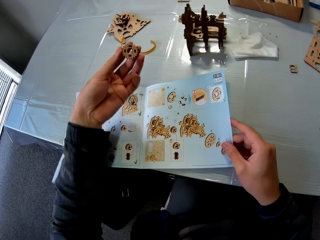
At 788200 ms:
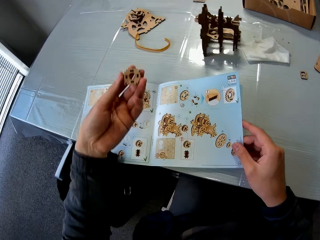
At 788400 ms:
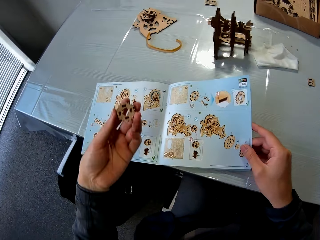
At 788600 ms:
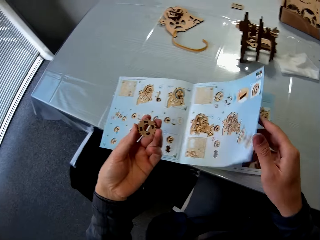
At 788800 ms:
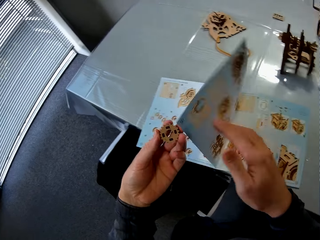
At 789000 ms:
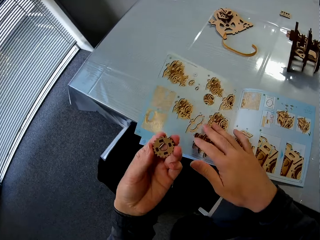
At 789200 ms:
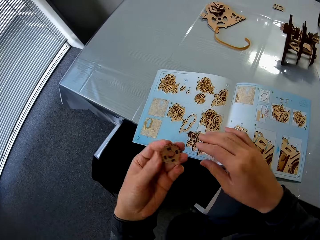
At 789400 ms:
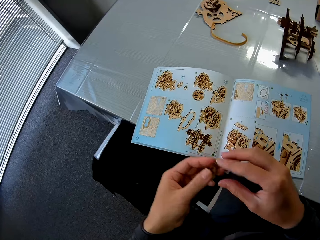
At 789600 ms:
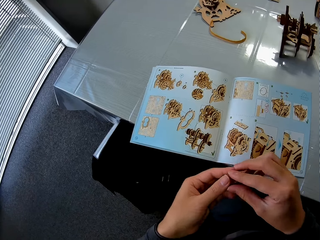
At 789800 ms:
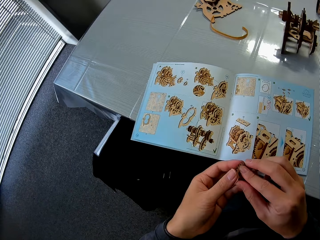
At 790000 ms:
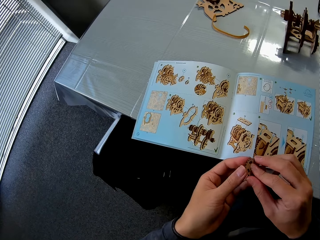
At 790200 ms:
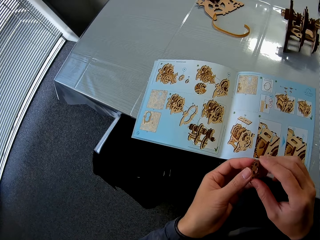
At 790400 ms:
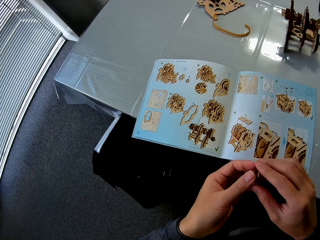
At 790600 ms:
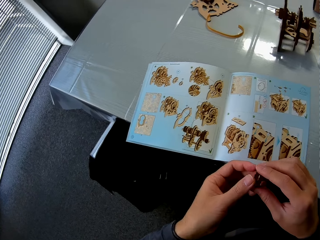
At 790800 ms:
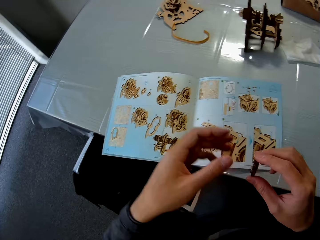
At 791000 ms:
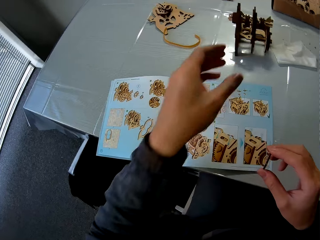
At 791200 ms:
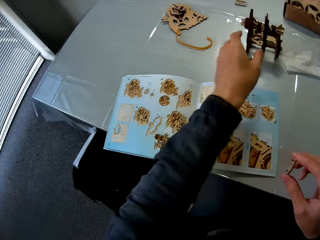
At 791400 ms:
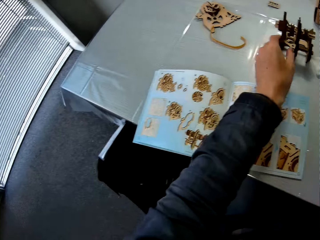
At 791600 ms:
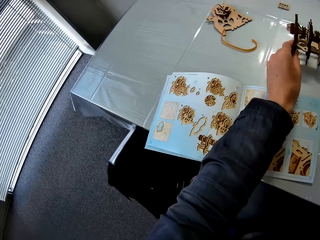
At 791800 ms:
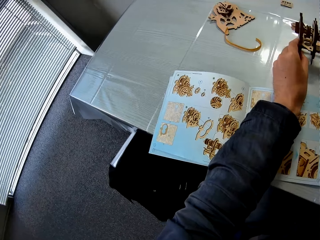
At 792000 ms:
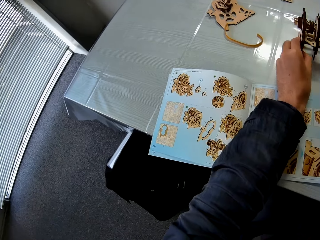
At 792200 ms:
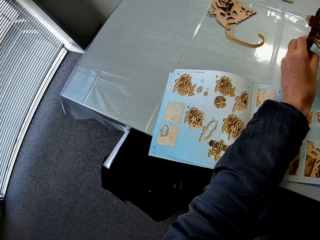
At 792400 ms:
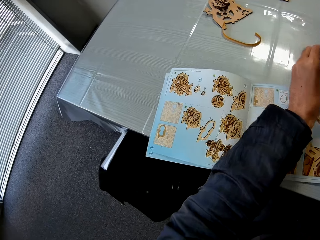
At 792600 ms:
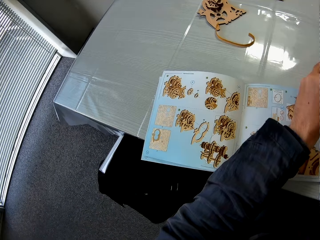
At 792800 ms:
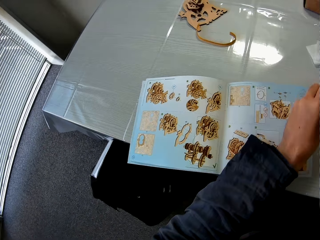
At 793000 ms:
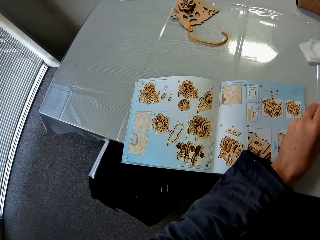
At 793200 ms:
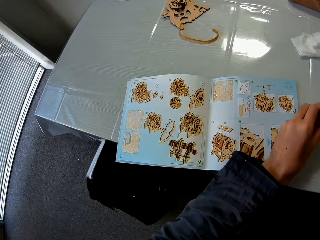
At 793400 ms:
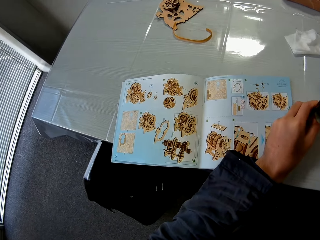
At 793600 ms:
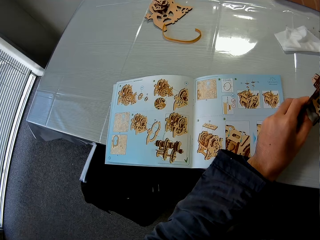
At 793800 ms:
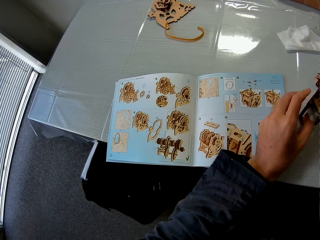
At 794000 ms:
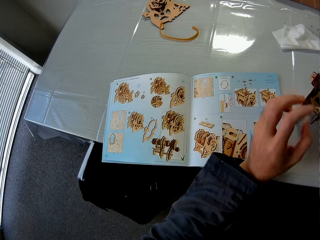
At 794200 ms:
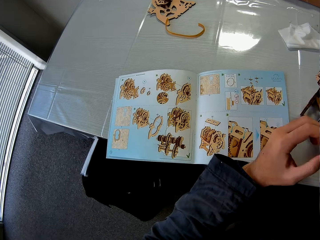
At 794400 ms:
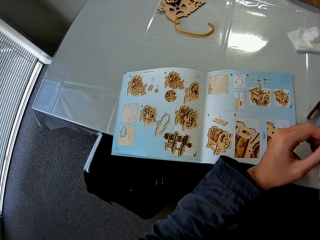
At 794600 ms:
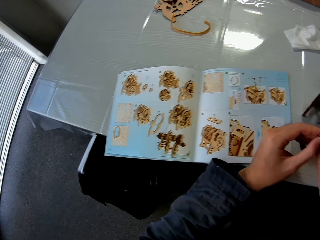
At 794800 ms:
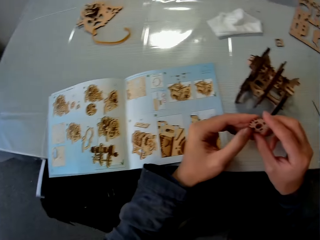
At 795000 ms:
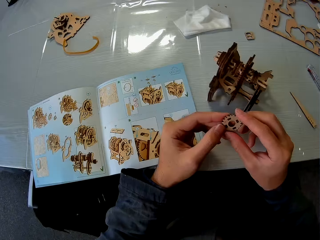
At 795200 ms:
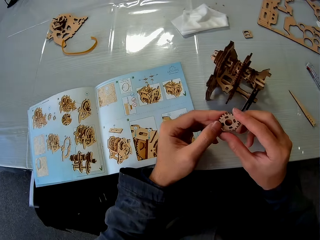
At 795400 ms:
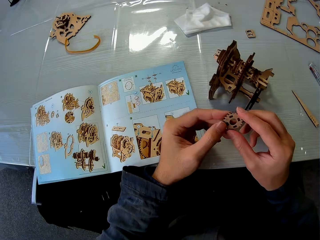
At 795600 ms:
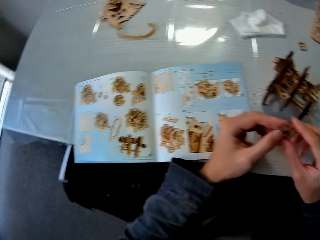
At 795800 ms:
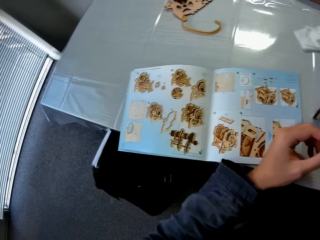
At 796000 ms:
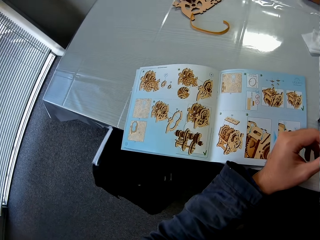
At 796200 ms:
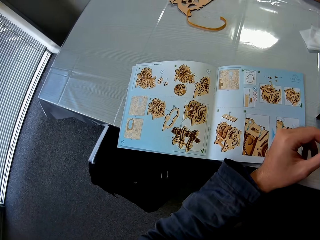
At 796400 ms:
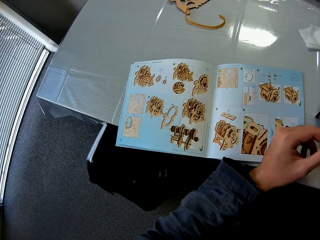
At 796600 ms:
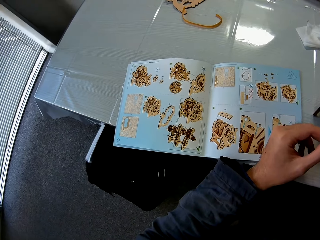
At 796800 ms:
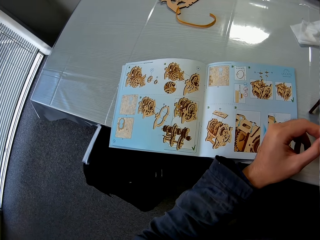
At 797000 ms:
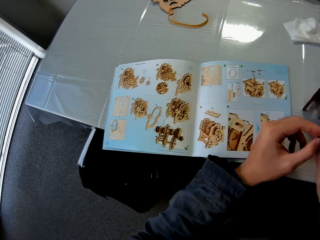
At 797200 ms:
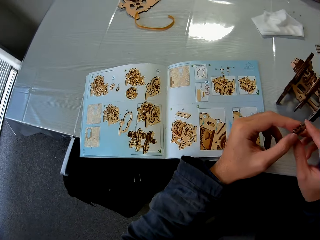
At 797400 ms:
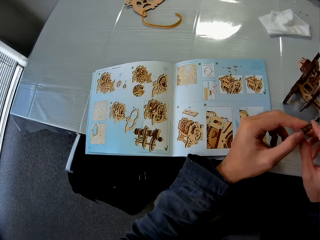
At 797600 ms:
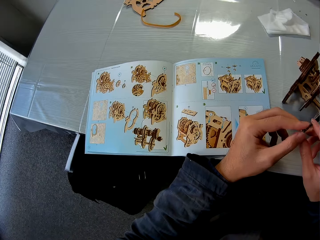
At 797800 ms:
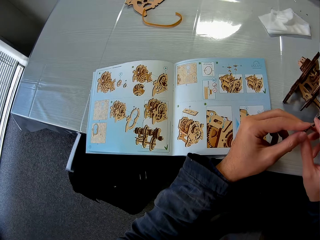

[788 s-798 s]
The camera wearer picks up the wooden gear on the table. He holds the wooden gear with his hands. He picks up the wood gears model on the table and moves the gear box closer to himself. He holds the wooden gear with his hands.

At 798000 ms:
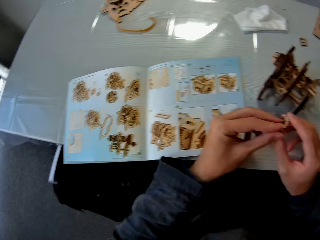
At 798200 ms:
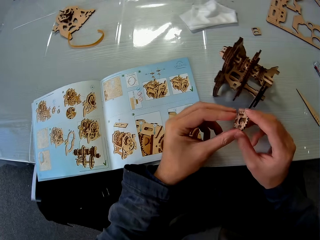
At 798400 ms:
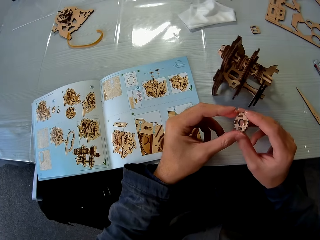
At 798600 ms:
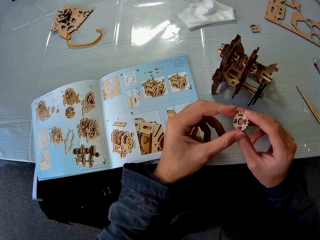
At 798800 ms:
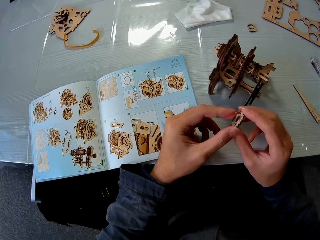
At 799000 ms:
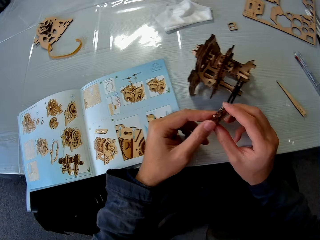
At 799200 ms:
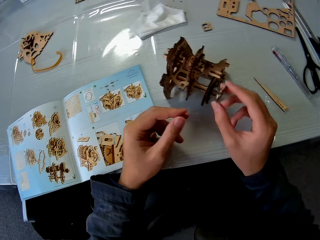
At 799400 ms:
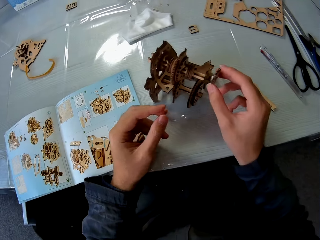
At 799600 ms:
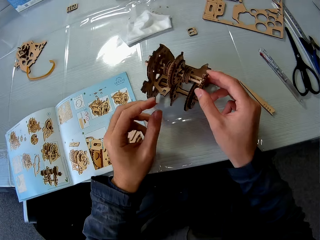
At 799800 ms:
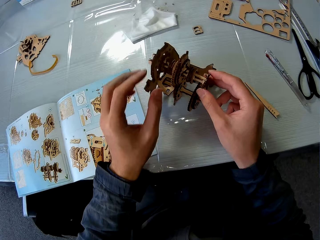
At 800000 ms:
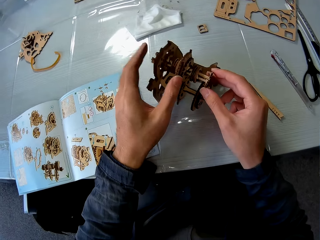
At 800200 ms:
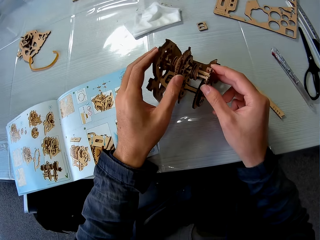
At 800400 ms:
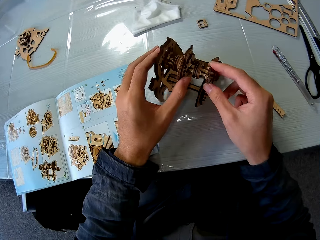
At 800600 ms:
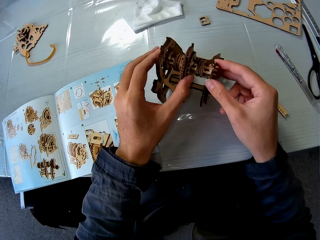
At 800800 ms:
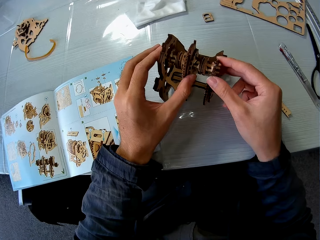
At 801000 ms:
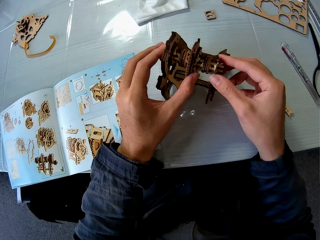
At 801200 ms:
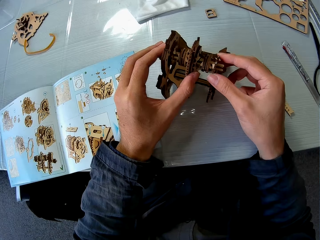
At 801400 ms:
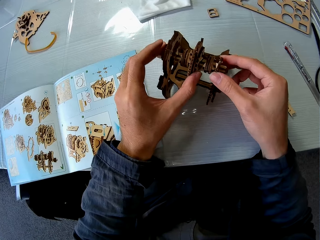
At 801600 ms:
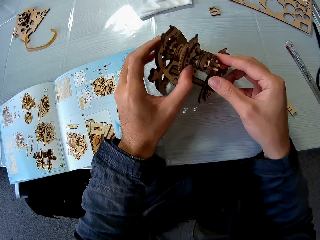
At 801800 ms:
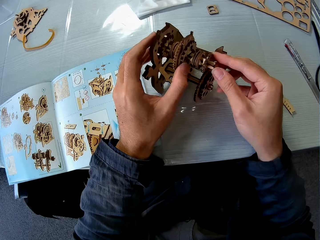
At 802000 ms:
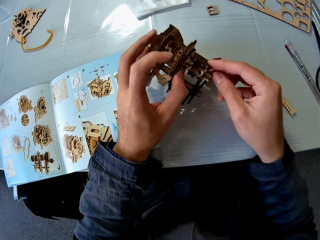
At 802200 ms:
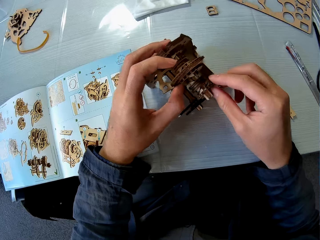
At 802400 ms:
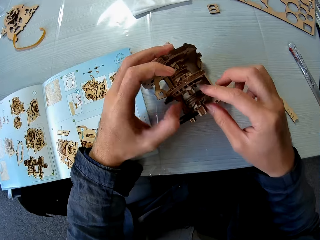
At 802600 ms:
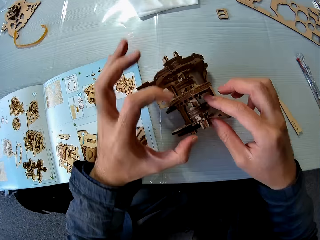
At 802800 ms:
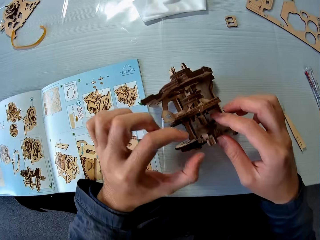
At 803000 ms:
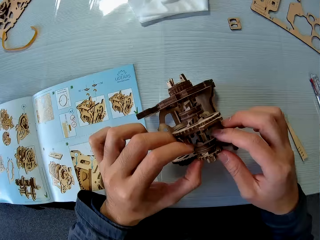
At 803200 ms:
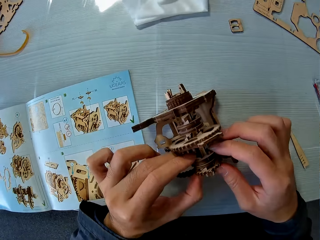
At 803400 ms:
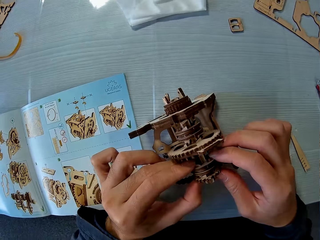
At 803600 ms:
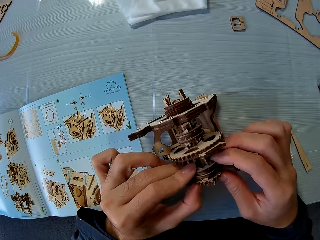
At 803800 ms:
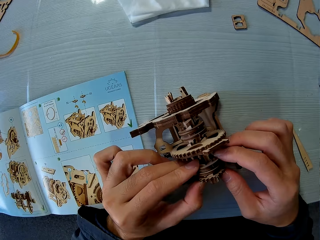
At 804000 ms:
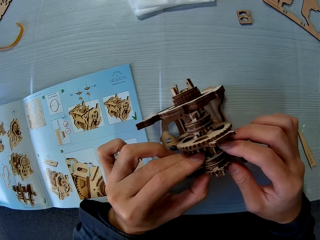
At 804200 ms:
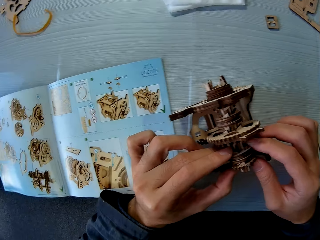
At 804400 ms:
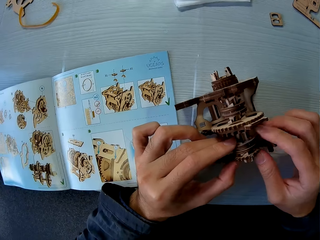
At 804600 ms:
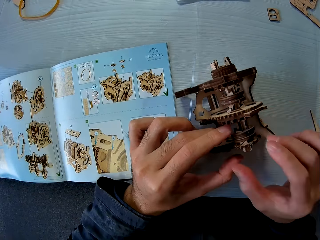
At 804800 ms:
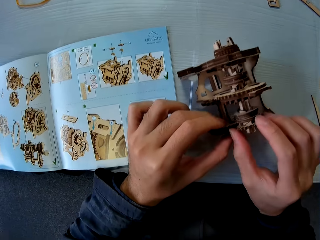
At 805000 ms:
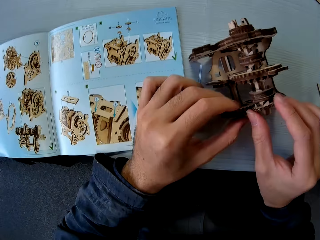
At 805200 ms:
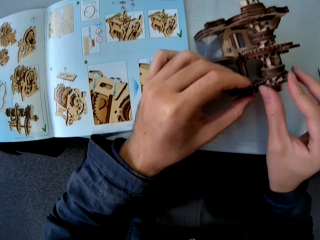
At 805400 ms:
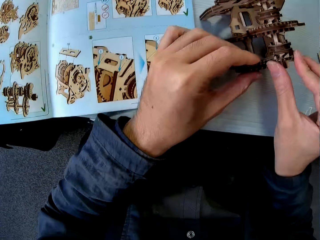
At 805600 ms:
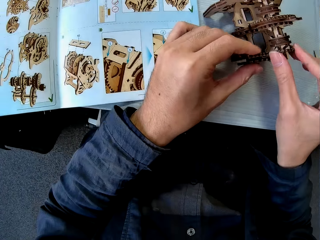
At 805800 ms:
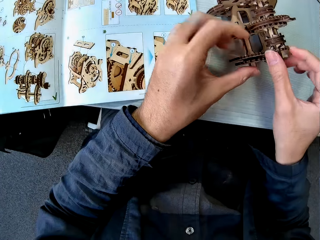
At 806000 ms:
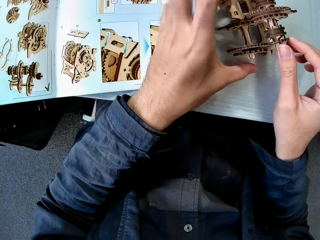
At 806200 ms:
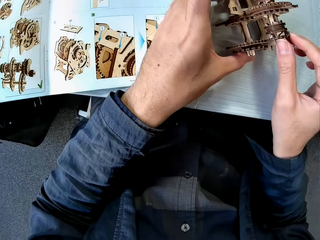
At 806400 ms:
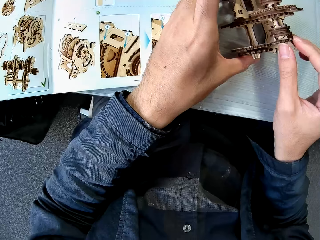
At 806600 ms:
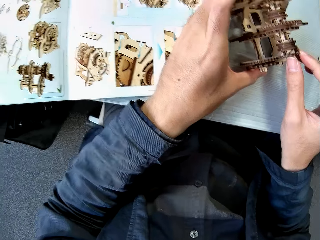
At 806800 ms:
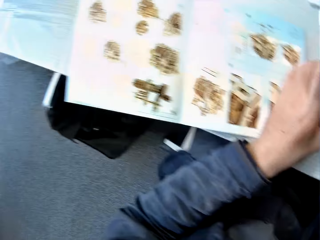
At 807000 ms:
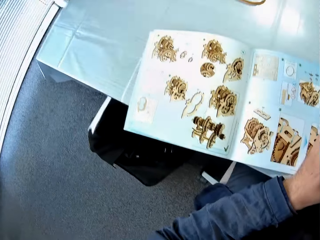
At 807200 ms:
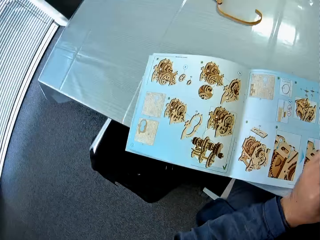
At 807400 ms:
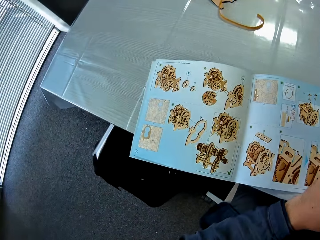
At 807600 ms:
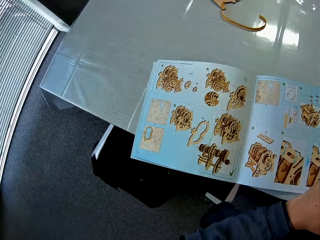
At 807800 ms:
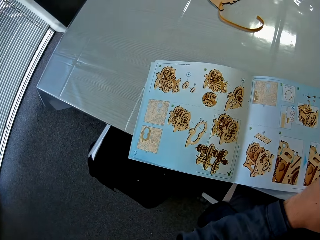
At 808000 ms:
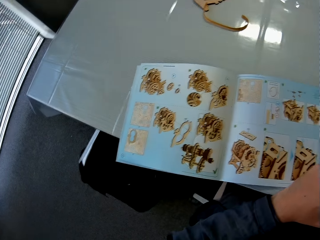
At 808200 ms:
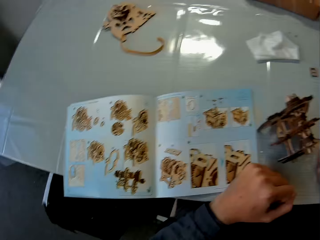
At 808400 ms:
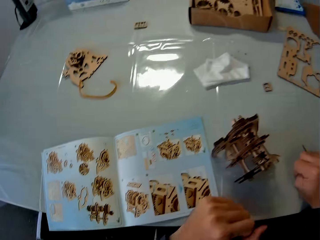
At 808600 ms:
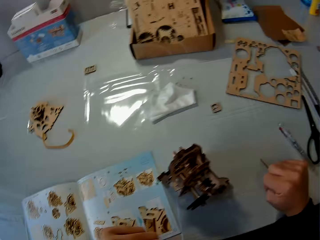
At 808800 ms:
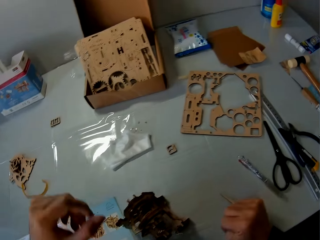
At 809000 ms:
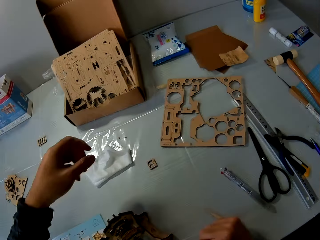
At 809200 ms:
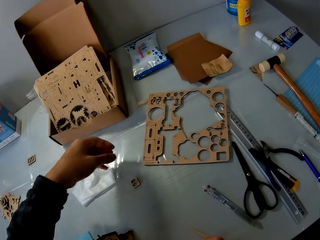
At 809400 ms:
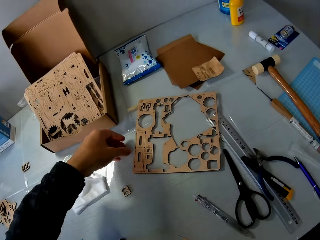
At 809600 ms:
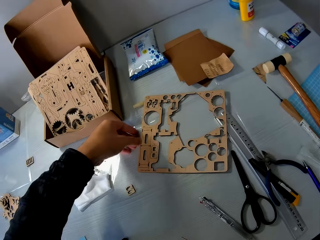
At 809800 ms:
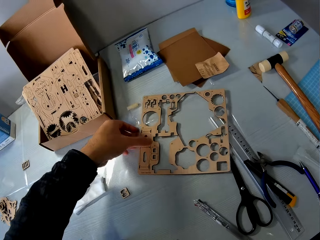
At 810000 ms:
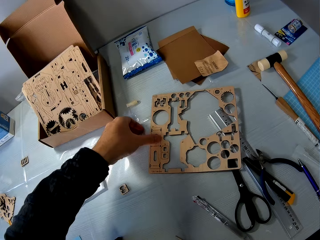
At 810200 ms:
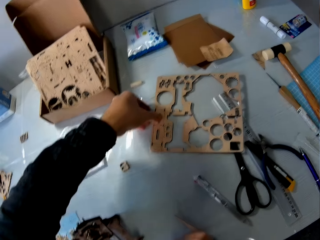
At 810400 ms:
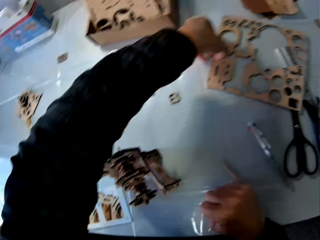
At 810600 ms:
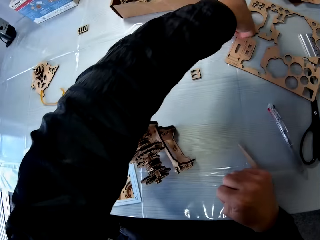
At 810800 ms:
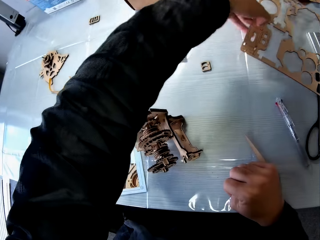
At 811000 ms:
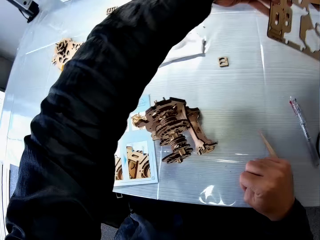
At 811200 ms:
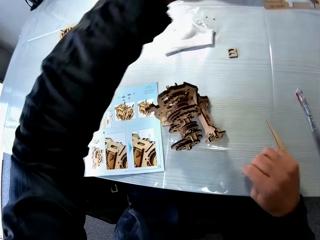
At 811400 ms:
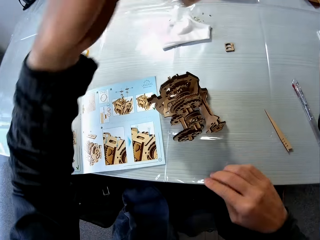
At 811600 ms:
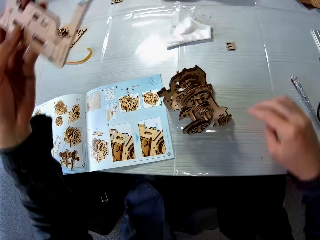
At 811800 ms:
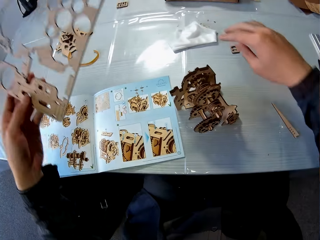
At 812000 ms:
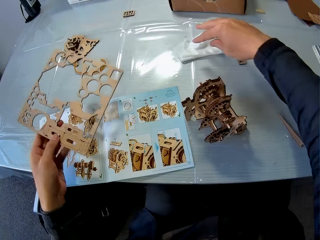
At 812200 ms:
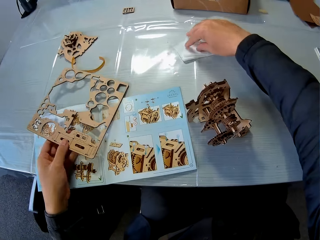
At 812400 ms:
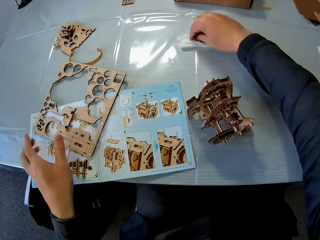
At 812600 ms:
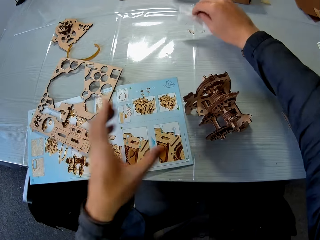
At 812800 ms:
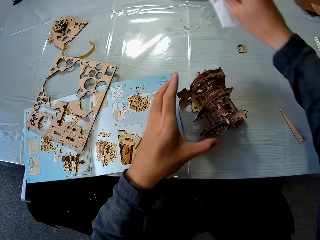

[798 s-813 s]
The camera wearer puts the wooden gear in the wood gears model. They adjust the gear box. They look at the book. They stand on the floor. They pick up the component set from the table. They drop the component set on the table.
